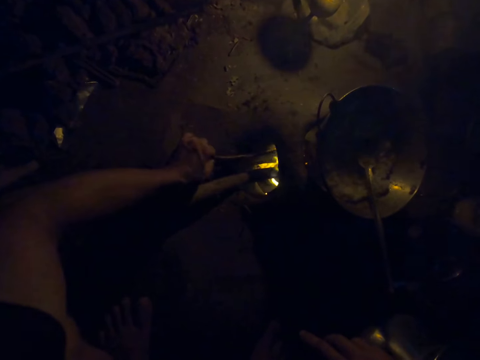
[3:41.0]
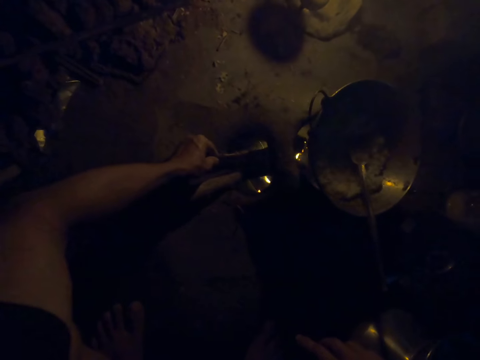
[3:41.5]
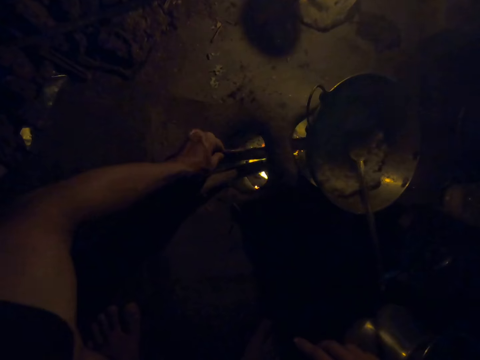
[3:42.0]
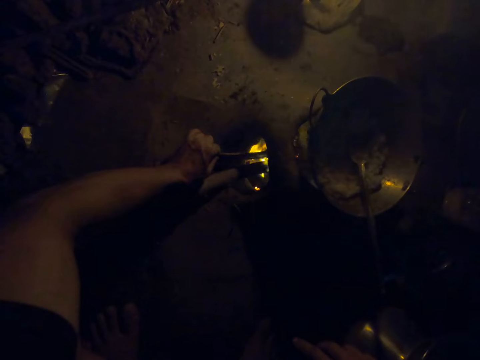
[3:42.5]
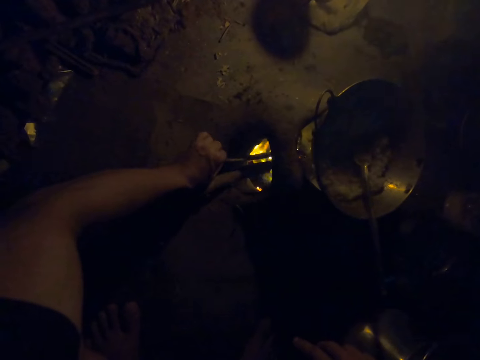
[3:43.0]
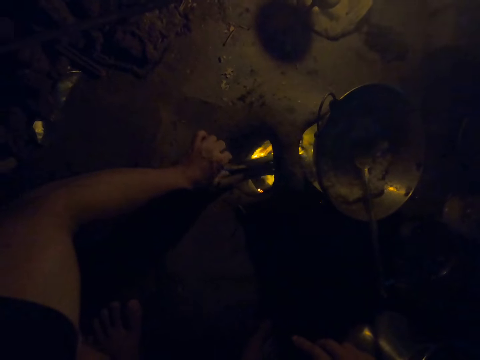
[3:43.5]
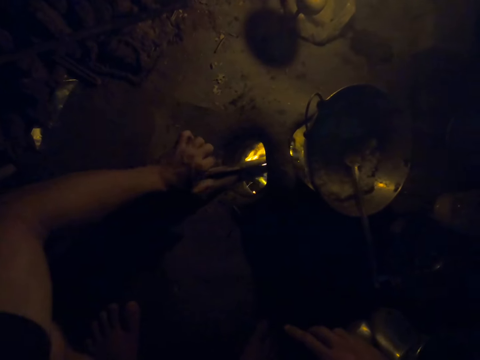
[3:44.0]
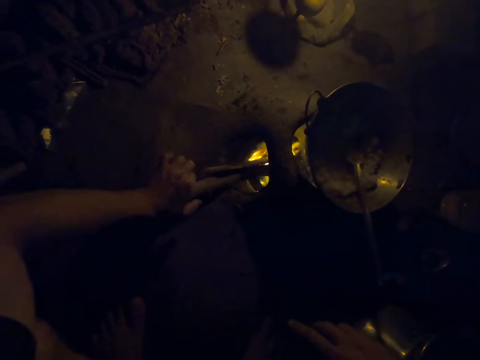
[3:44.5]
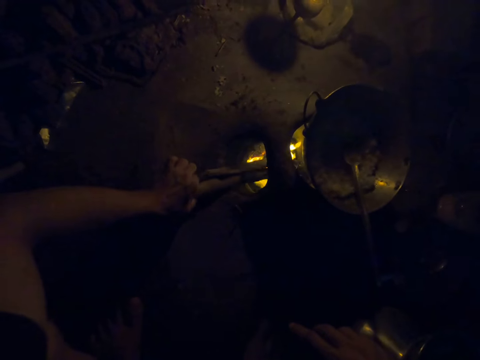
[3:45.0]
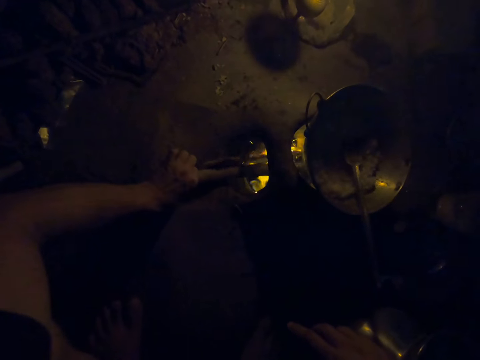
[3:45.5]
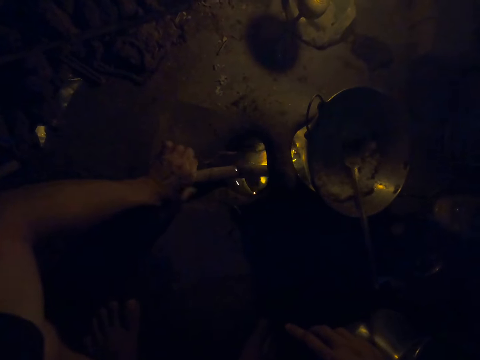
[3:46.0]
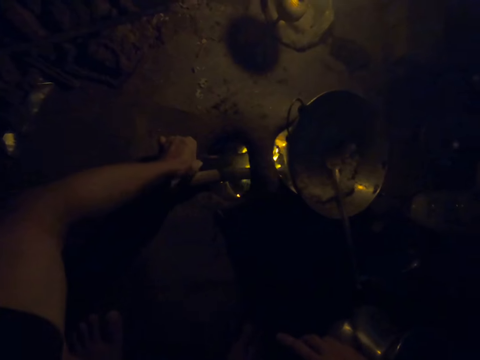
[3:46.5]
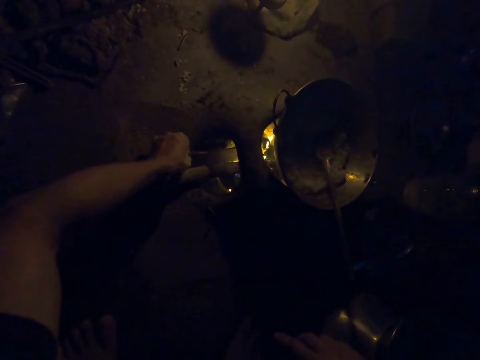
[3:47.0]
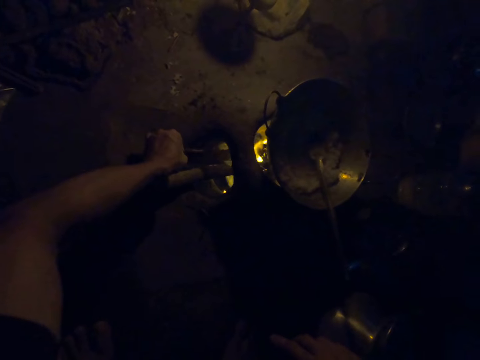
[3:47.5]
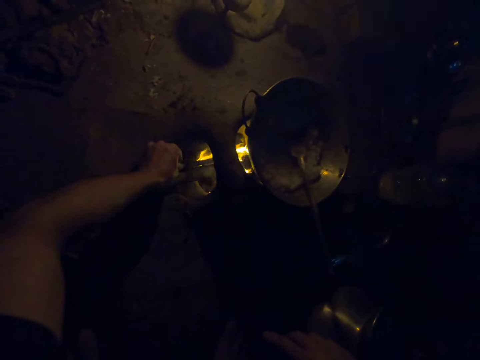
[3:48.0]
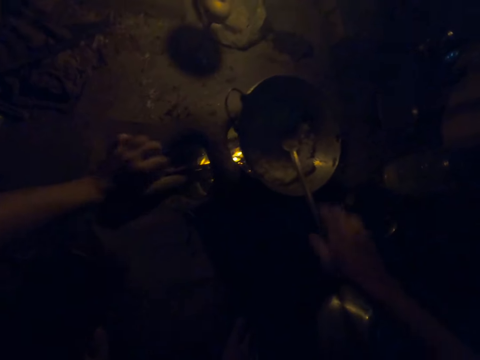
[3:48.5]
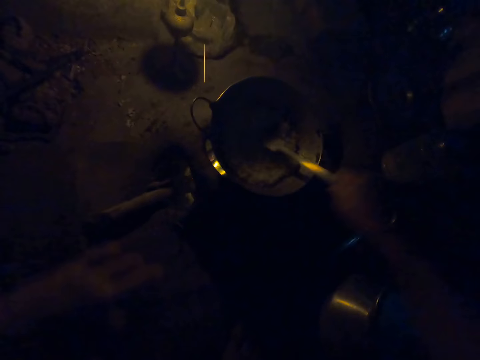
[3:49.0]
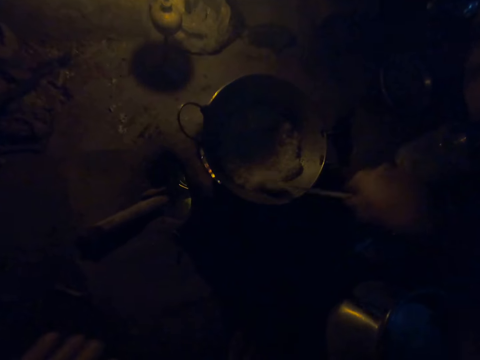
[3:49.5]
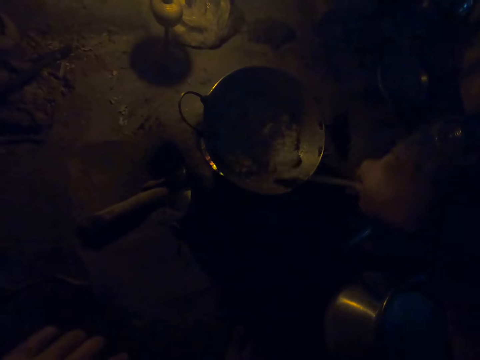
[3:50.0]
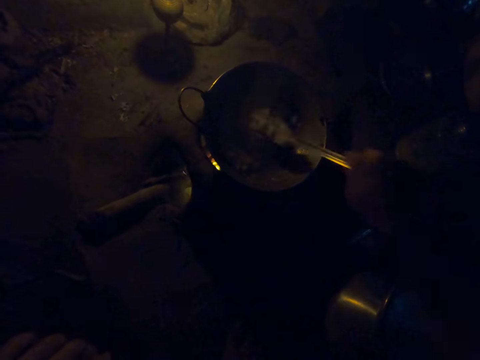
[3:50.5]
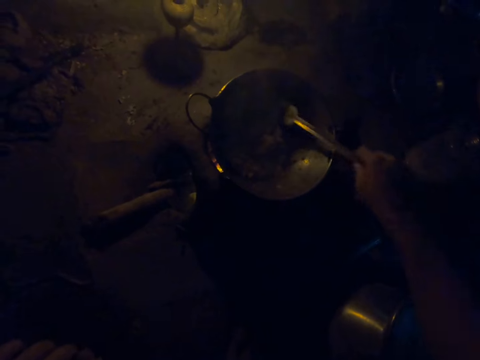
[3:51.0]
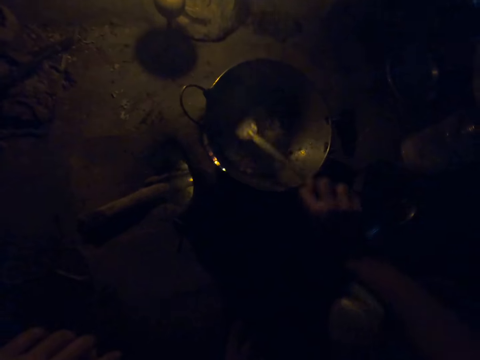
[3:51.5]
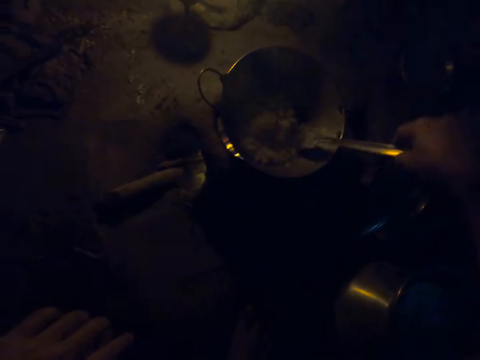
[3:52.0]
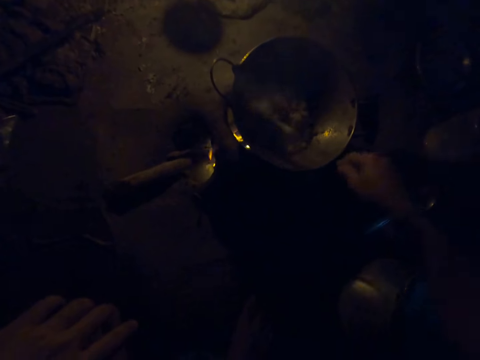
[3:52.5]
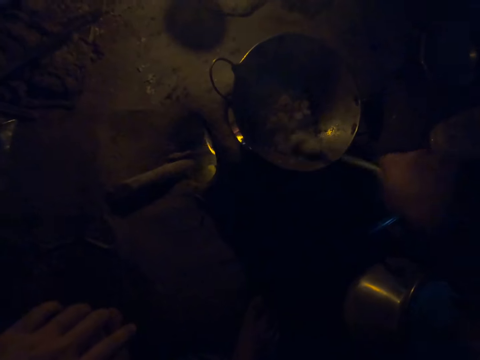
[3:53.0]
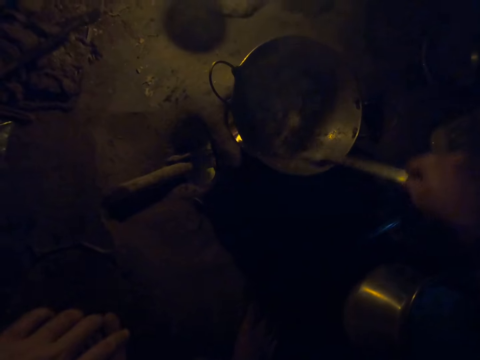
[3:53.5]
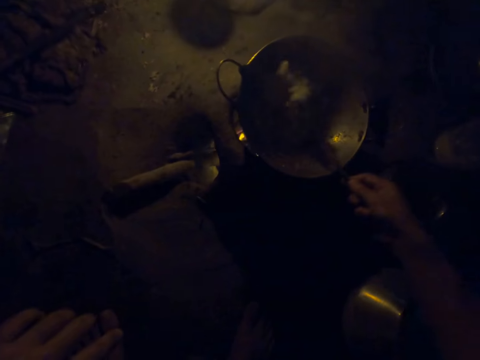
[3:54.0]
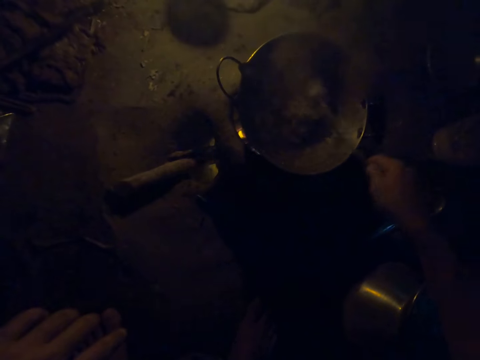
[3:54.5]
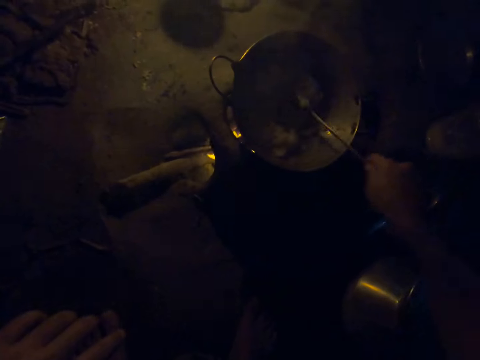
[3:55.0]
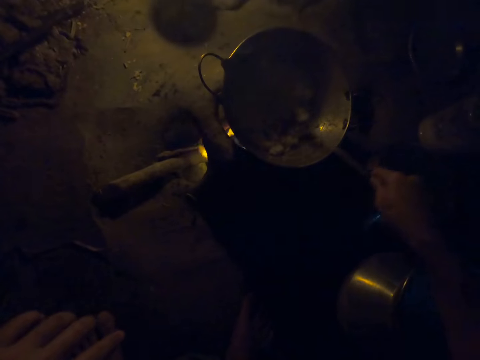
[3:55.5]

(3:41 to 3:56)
The camera wearer takes the spatula spoon. They stir the paste in the pot with the spatula spoon.

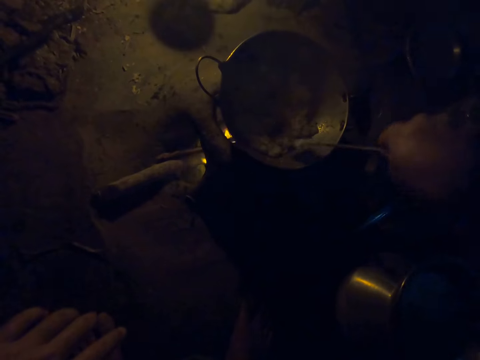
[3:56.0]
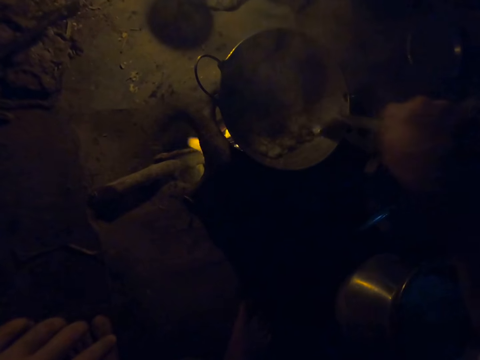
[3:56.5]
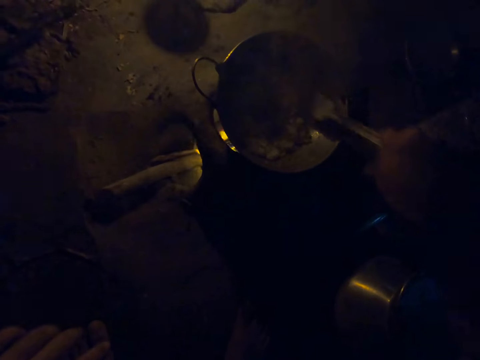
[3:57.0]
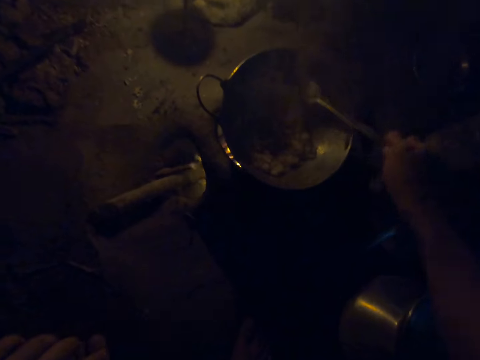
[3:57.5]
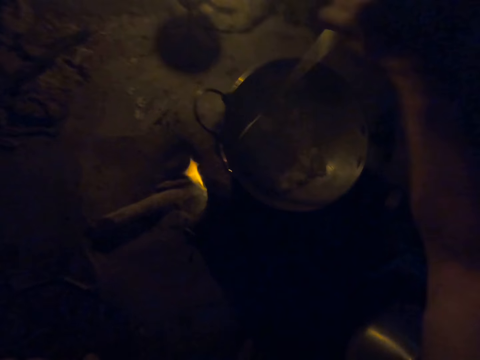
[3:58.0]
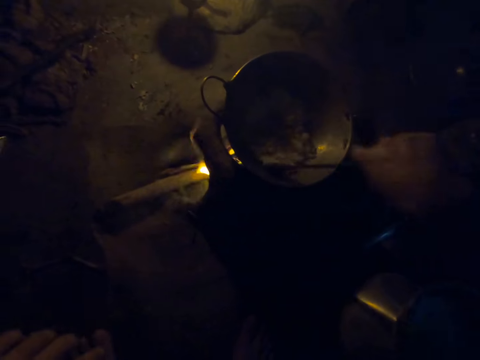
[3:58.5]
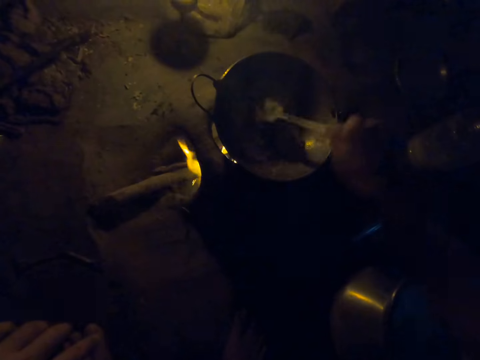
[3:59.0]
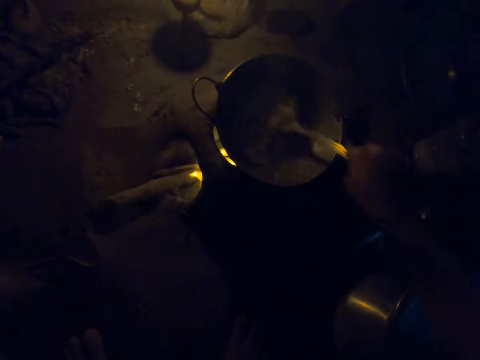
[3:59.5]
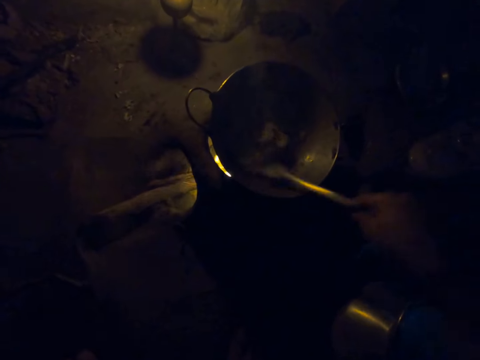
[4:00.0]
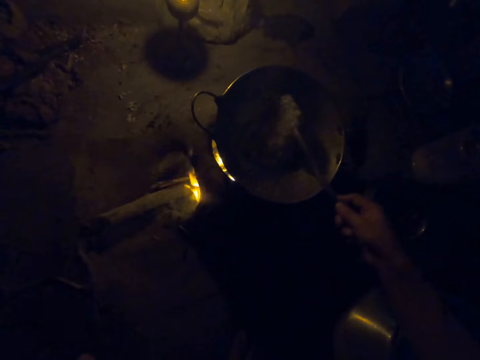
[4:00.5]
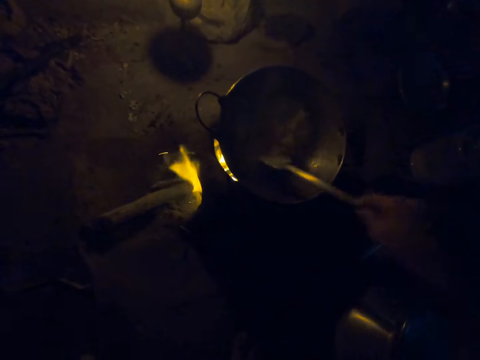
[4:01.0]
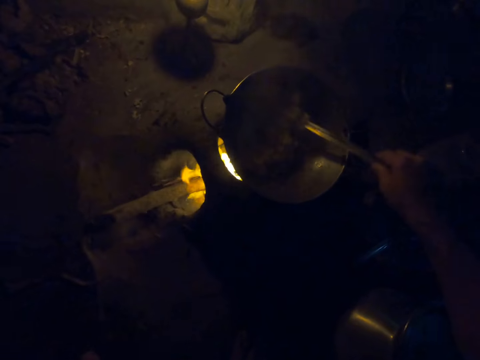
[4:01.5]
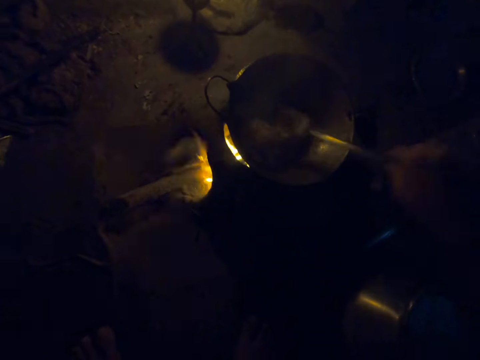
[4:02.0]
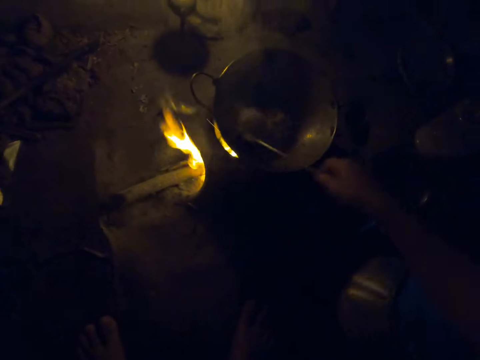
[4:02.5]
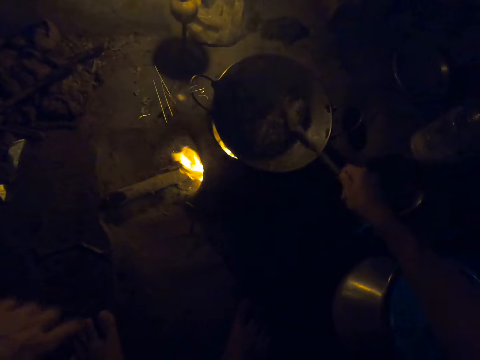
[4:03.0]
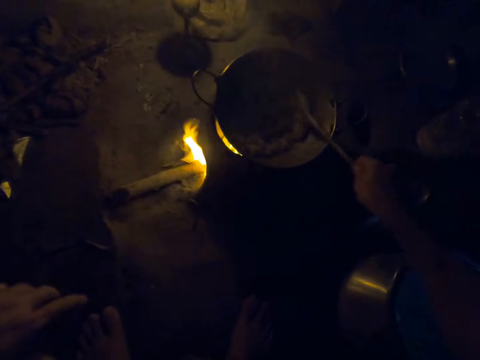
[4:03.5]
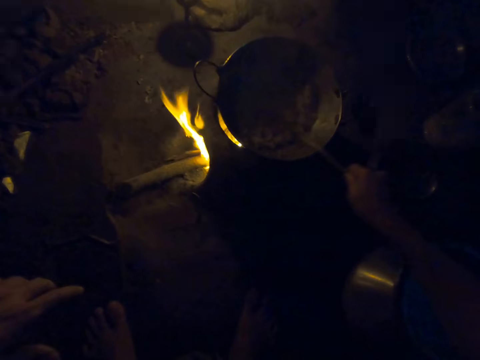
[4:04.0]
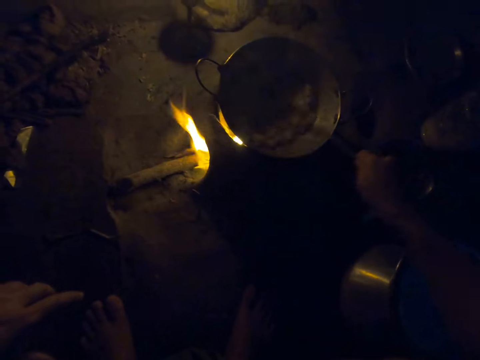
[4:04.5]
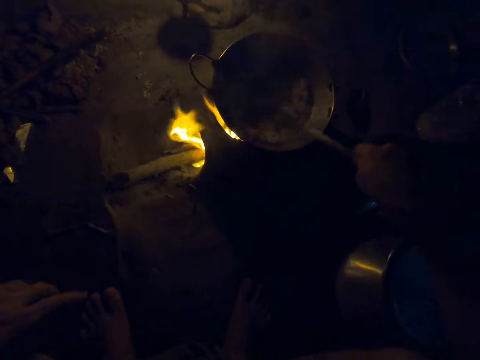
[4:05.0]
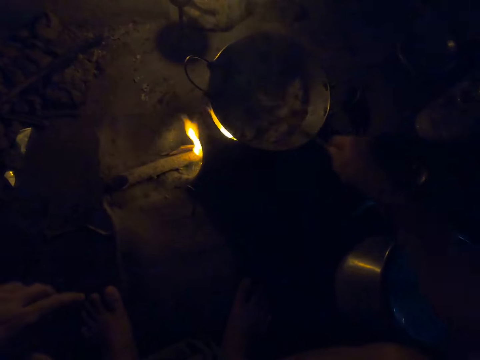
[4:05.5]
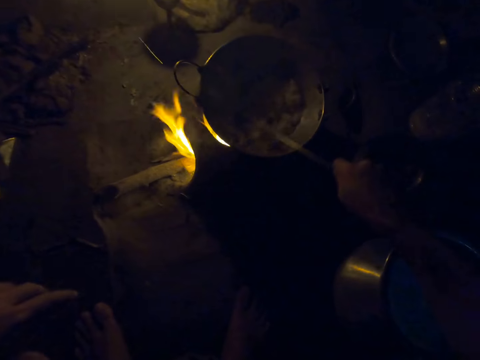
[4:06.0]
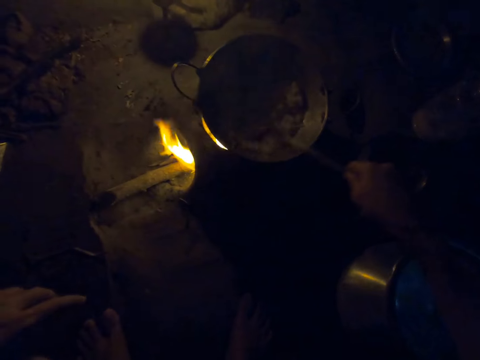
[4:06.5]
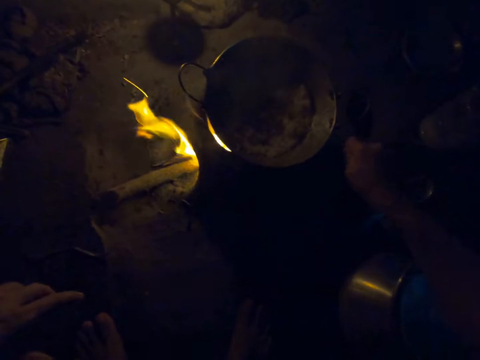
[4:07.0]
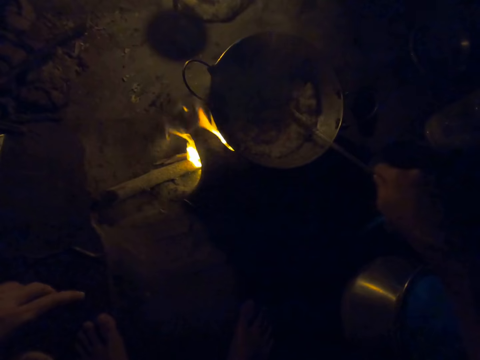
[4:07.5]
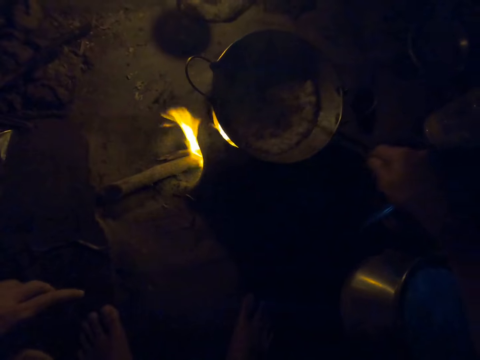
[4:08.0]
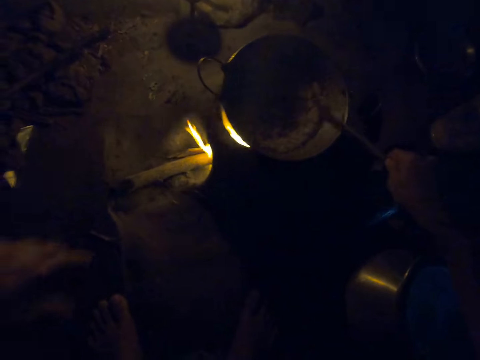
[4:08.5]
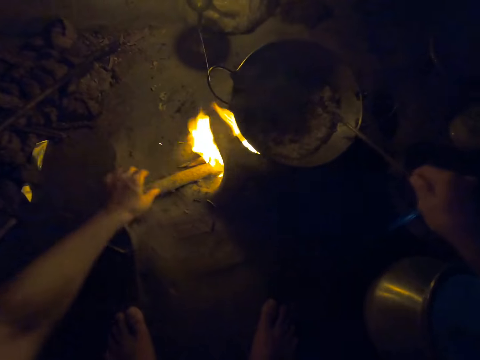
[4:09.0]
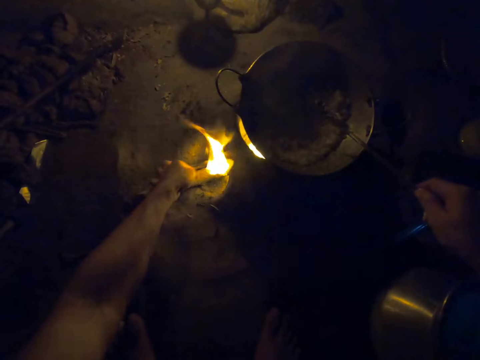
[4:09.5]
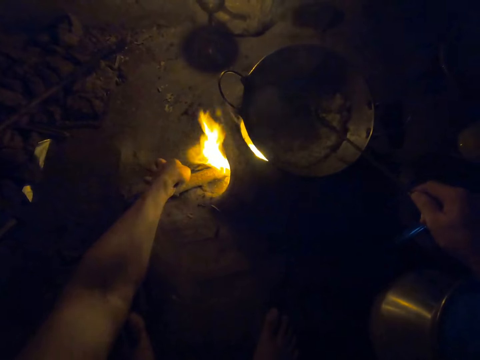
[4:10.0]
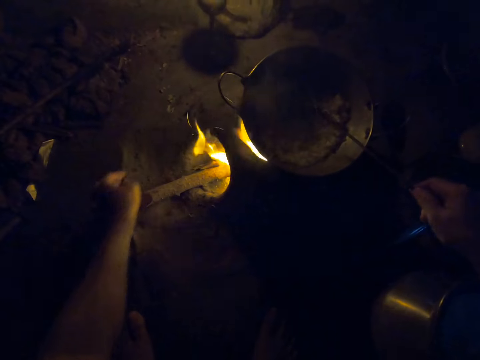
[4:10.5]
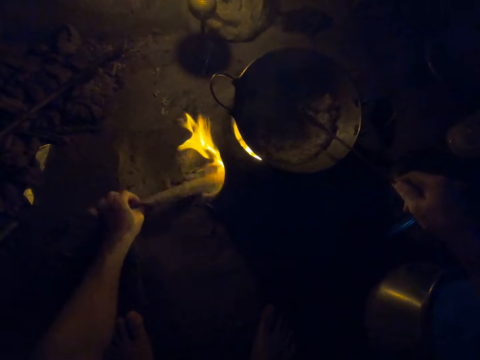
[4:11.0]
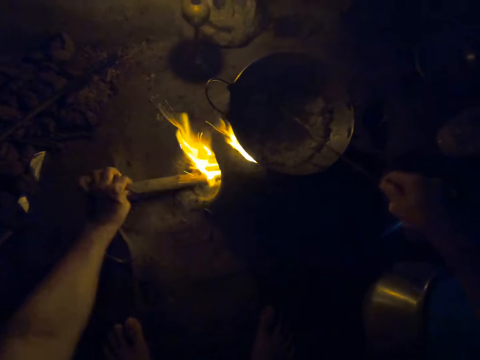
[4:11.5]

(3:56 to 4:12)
The camera wearer moves a wood in the firewood stove with her left hand.
